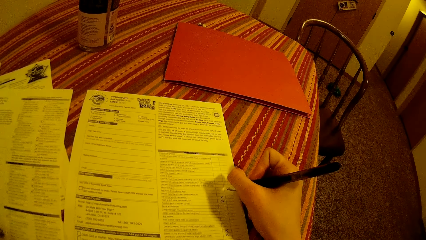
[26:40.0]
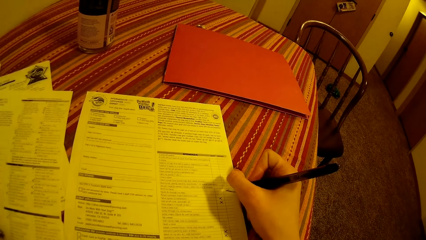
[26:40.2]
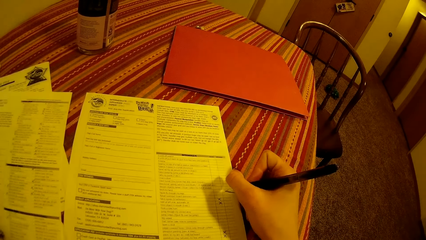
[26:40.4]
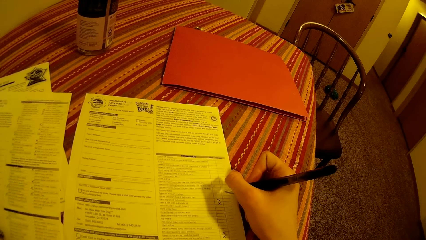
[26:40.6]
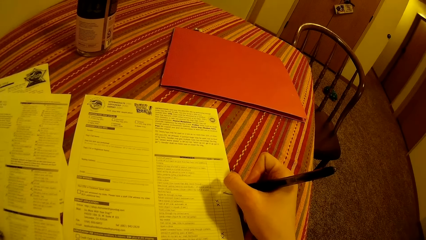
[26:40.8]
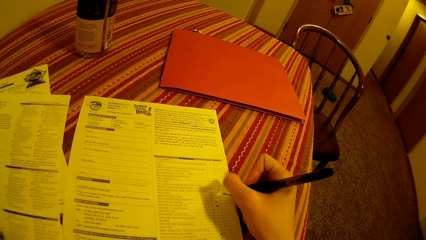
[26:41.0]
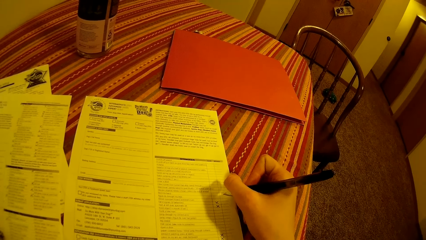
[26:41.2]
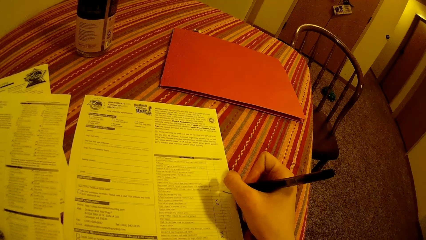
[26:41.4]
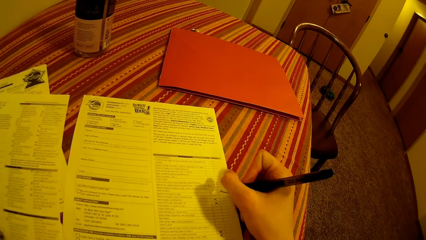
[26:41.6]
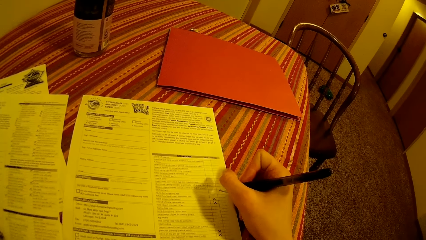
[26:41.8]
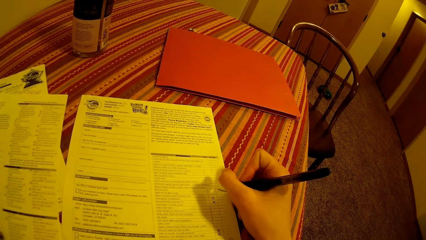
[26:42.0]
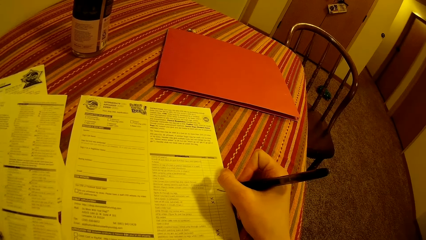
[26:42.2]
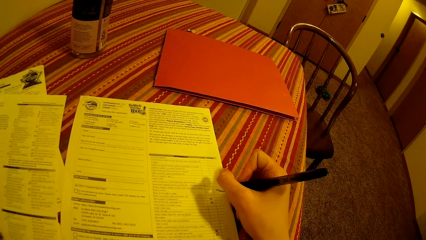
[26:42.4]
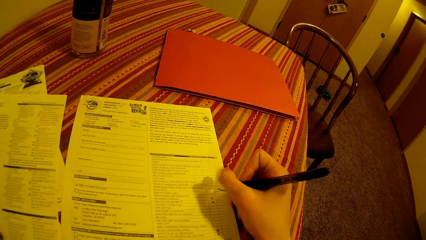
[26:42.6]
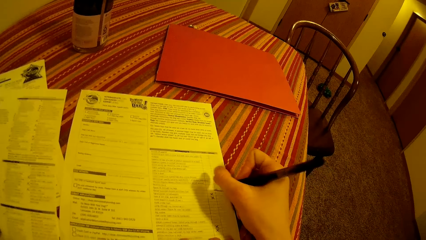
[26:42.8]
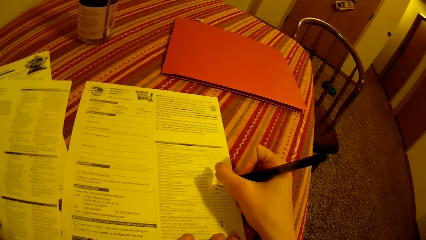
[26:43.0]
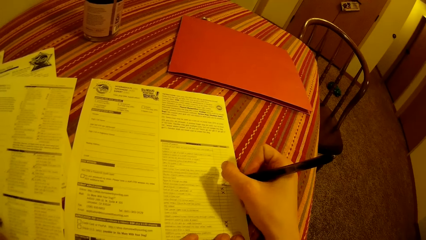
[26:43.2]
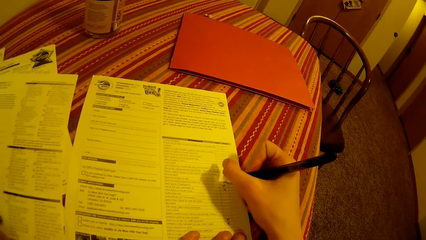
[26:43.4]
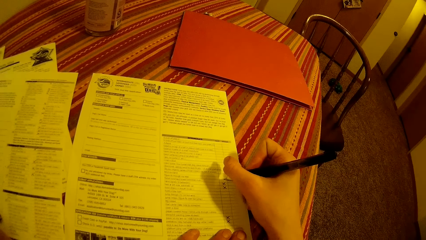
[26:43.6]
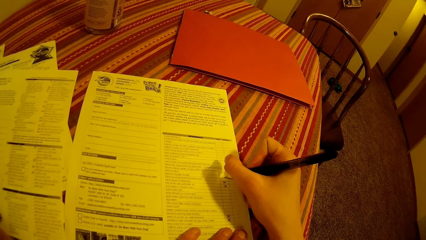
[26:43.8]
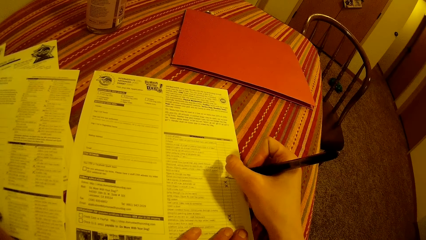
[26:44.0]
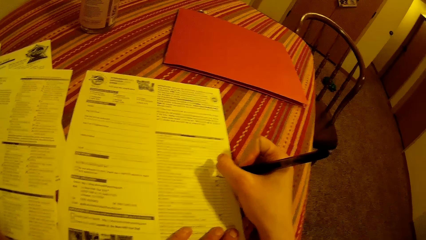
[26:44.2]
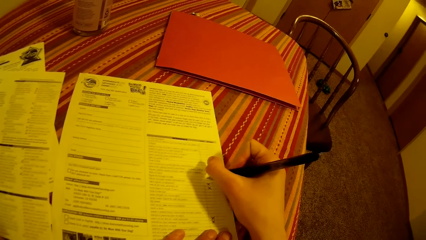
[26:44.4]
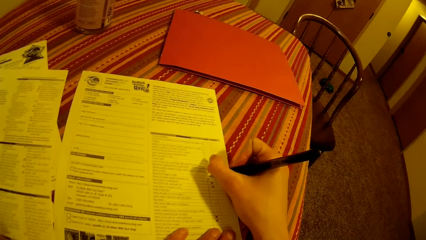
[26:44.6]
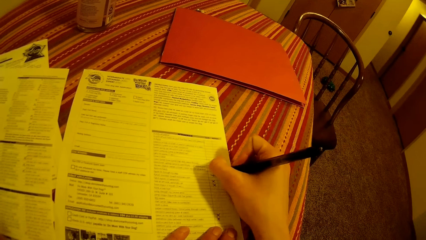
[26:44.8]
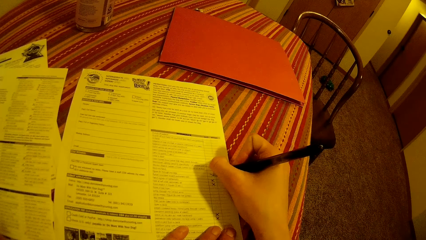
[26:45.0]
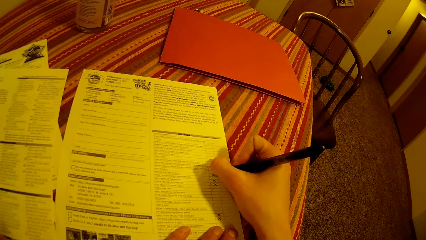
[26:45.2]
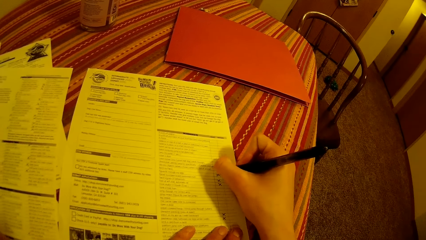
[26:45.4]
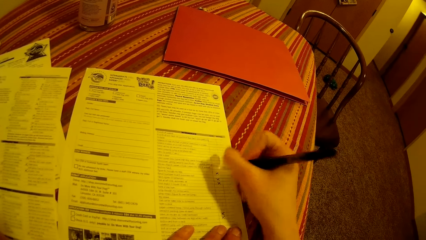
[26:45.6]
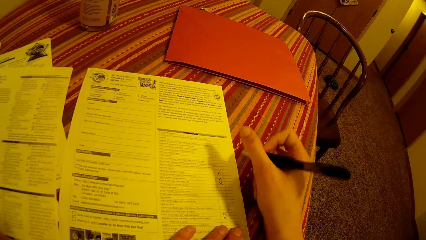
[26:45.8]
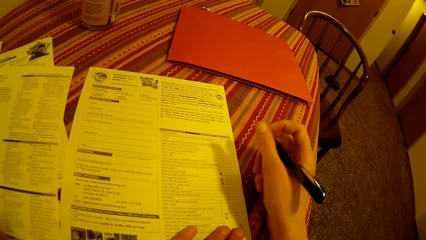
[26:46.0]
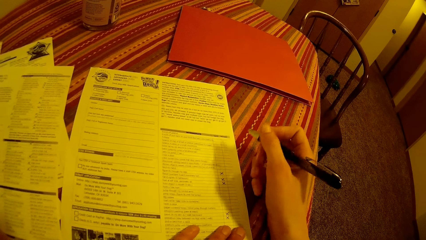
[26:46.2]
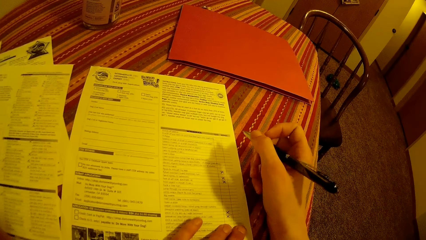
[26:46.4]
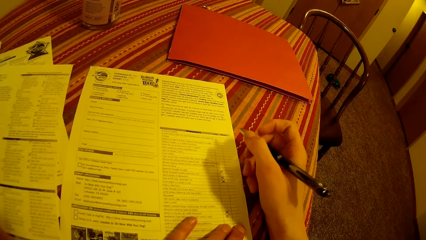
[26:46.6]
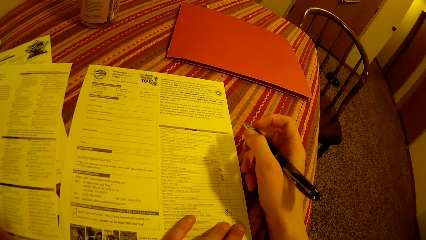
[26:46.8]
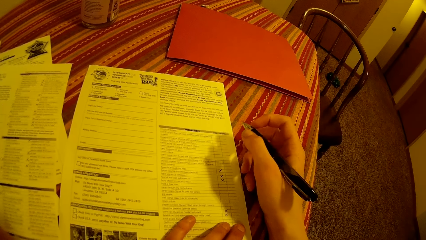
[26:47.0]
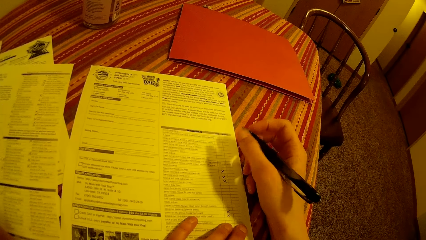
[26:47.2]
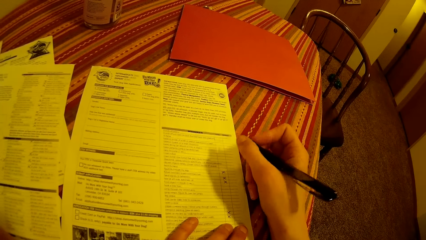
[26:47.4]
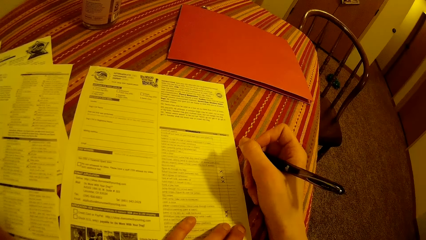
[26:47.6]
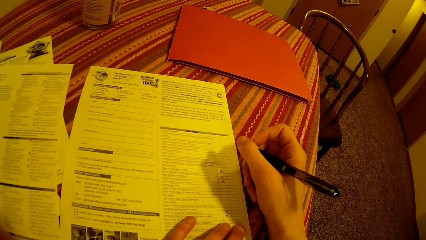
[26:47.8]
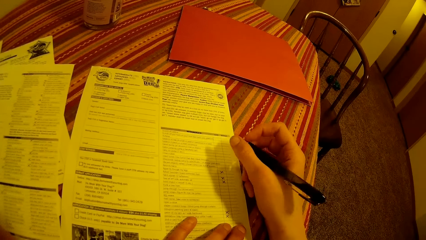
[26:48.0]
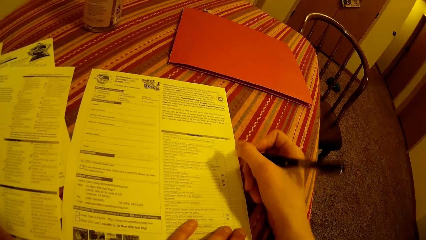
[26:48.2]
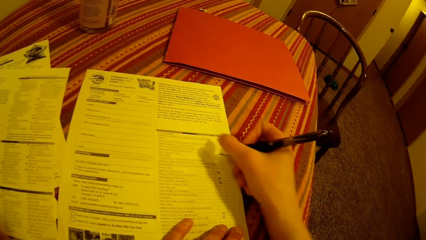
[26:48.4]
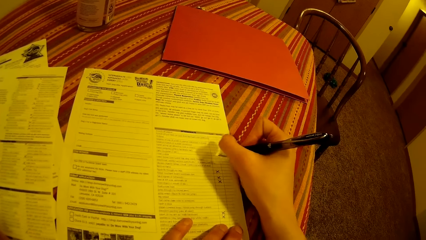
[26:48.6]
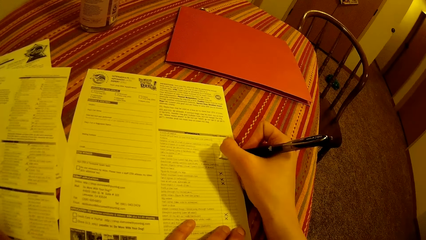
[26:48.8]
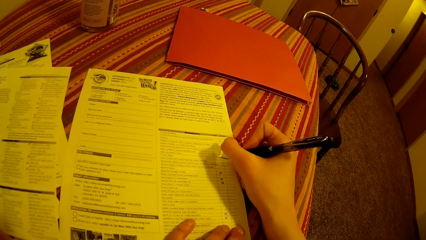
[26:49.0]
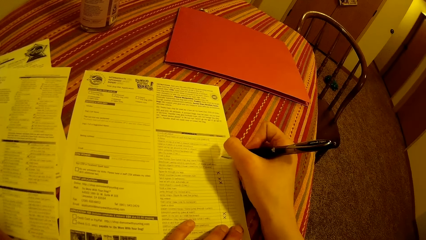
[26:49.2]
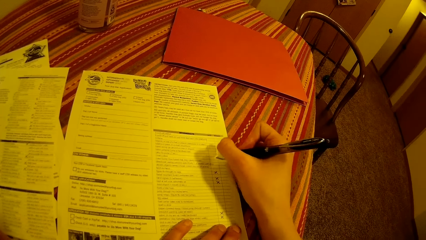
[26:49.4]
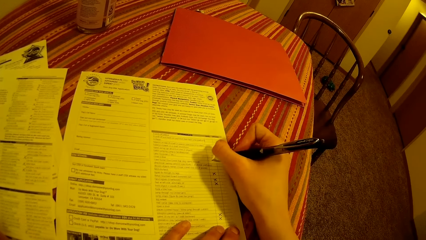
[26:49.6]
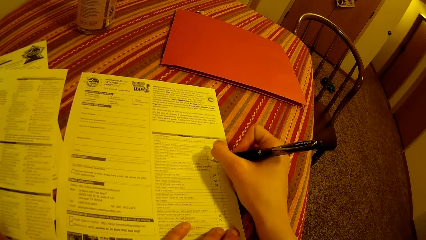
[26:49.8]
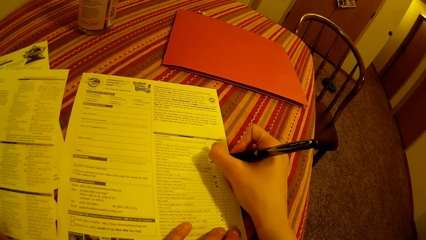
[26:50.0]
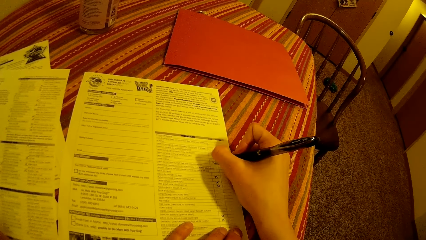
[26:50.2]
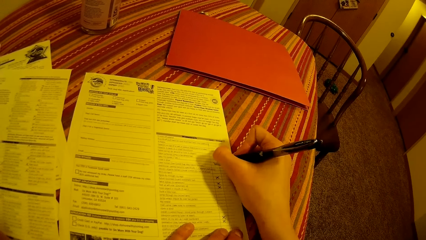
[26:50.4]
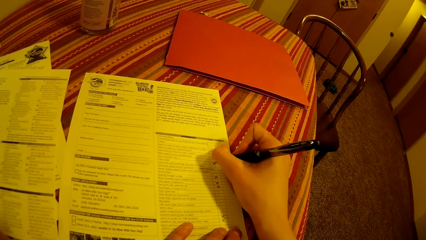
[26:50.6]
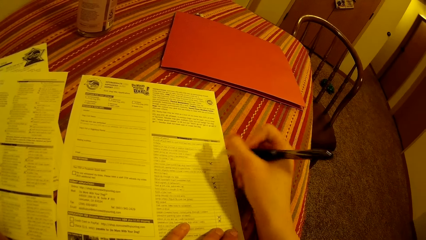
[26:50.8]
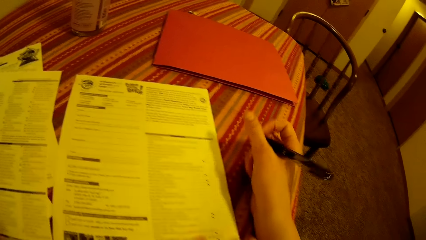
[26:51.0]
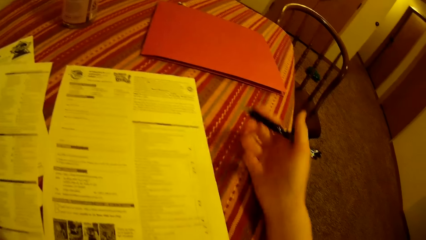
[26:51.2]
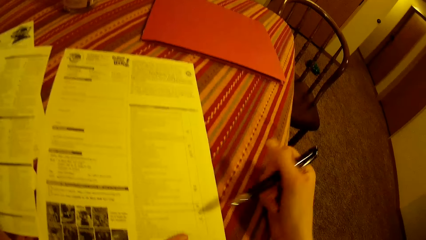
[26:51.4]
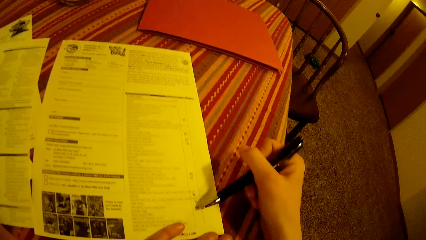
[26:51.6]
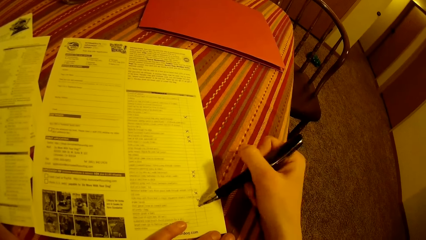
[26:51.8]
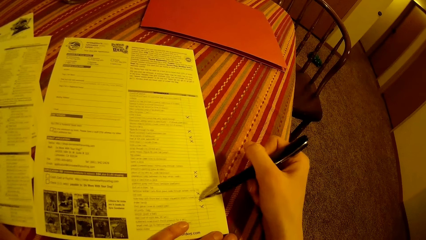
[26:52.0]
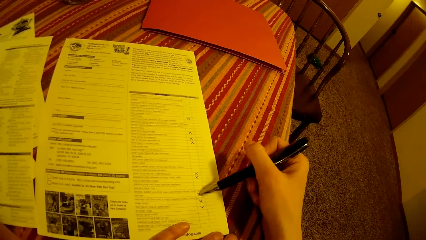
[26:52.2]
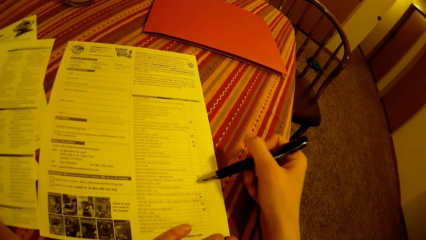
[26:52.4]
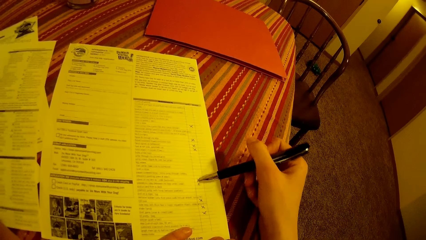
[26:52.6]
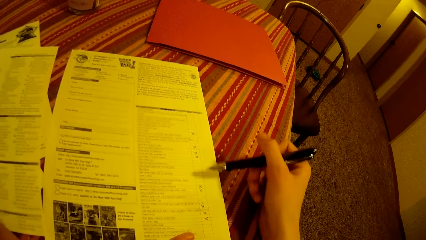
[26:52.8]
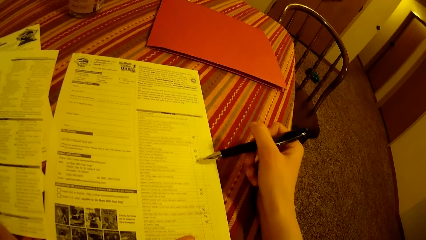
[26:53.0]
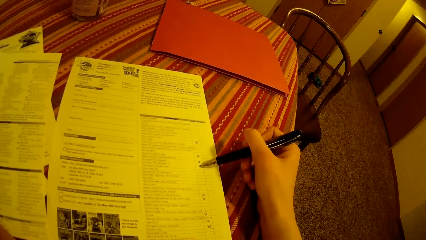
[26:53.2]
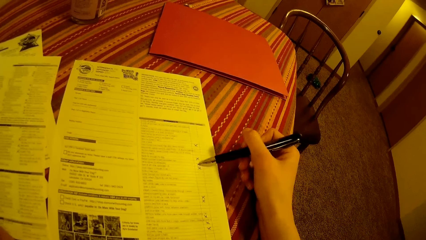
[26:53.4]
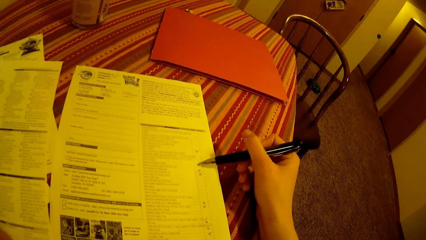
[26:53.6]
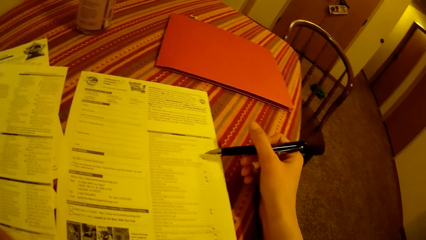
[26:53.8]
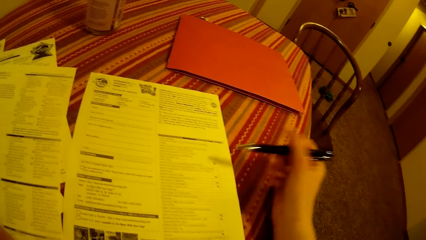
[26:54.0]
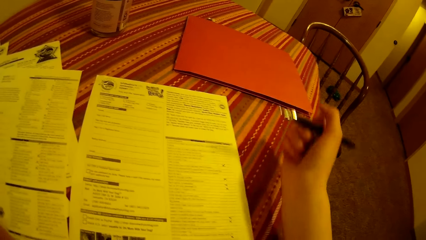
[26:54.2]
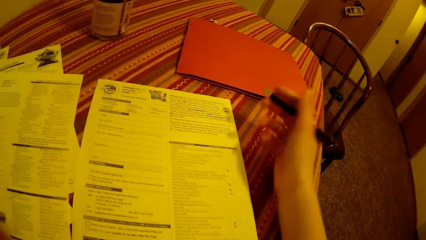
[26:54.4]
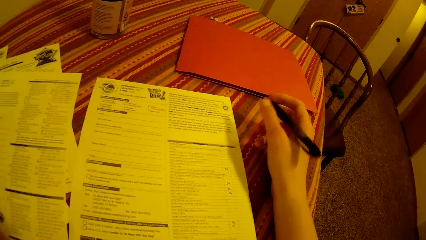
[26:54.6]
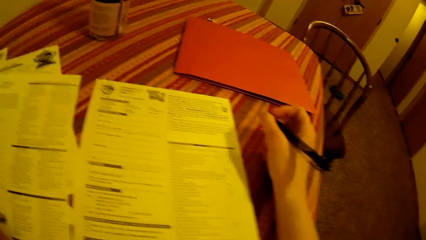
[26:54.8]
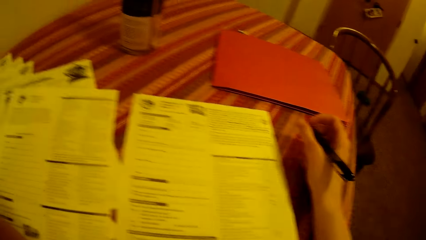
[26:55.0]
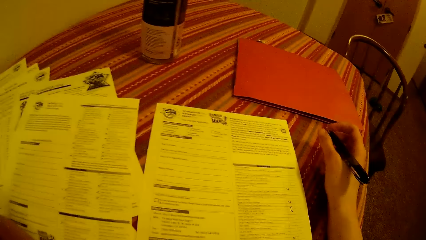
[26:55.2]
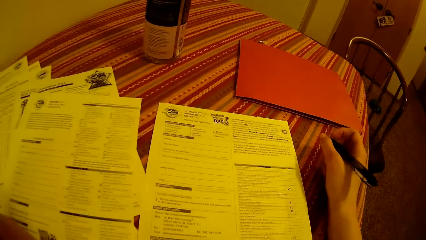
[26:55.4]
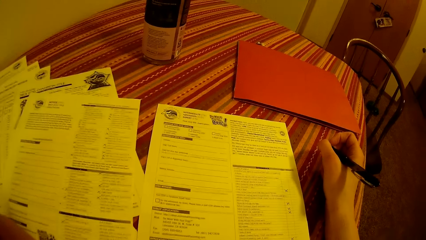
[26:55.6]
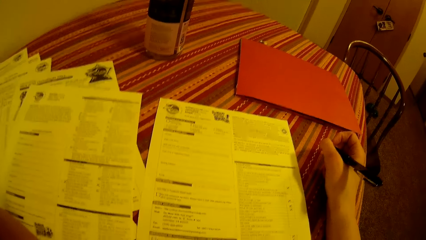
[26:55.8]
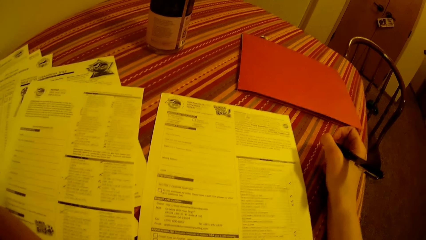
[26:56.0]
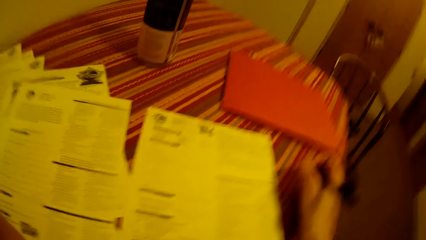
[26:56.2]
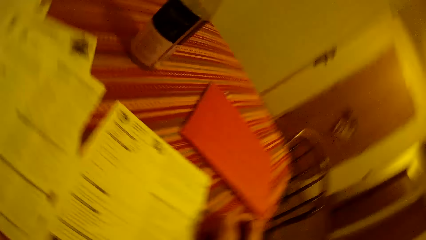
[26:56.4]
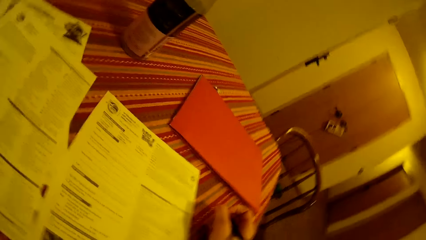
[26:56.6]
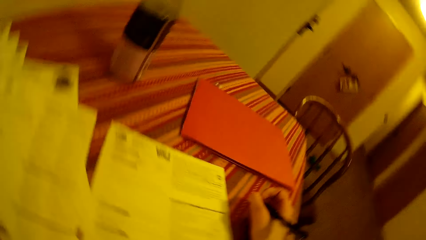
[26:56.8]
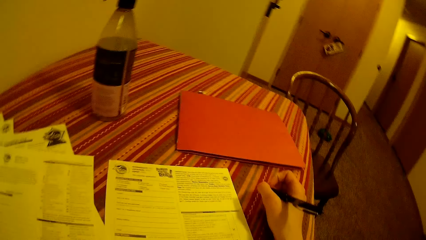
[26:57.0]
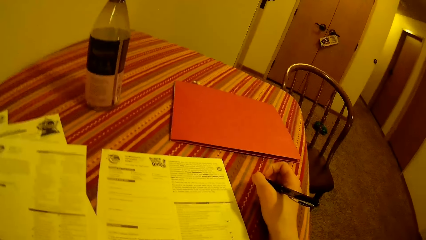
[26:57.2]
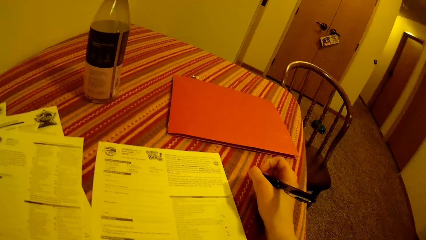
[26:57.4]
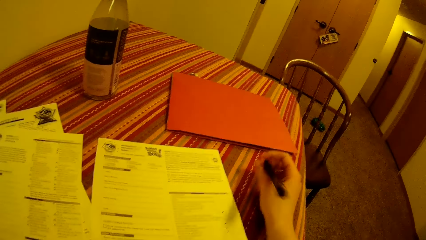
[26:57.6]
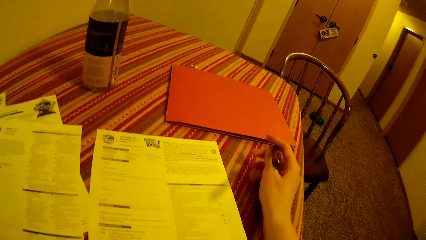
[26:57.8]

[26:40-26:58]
The camera wearer reads the form. He fills the paper on the table with the pen in his right hand. He marks on the form. He reads the form. He marks on the form. He scans through the paper on the table with the pen in his right hand. He counts on the form. He reads the form.
